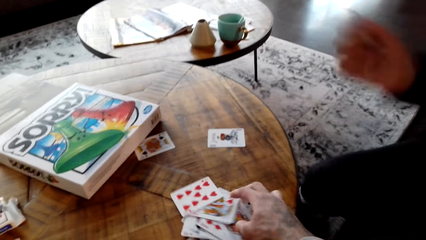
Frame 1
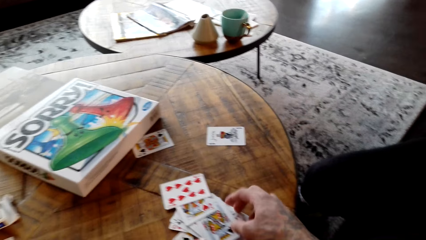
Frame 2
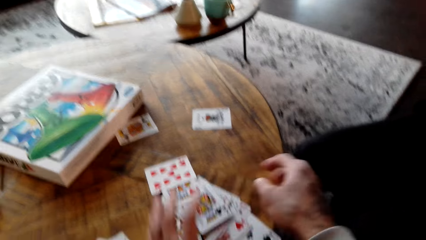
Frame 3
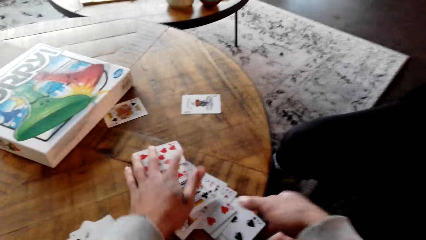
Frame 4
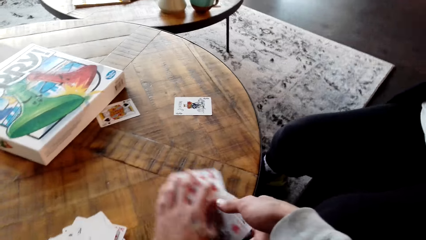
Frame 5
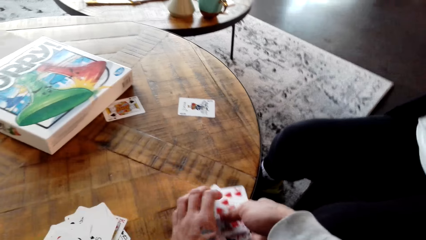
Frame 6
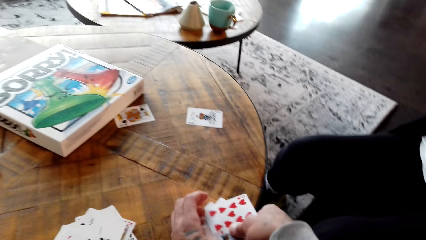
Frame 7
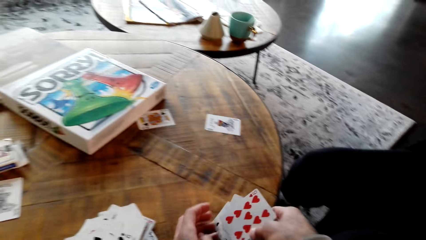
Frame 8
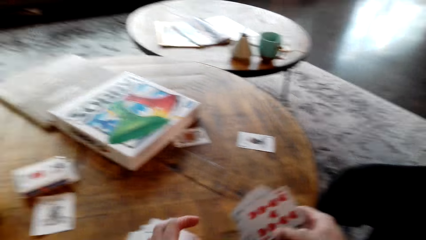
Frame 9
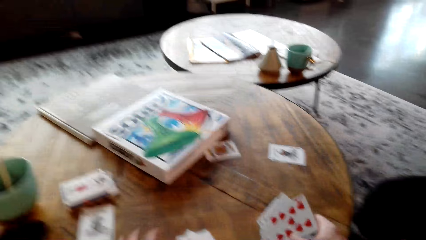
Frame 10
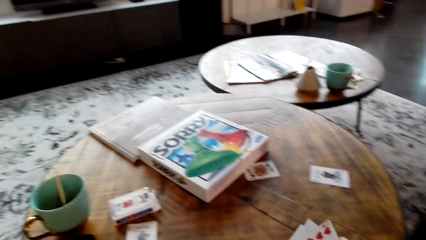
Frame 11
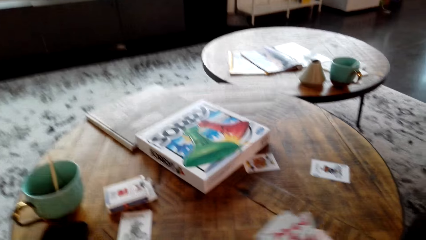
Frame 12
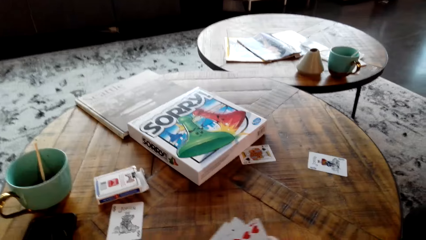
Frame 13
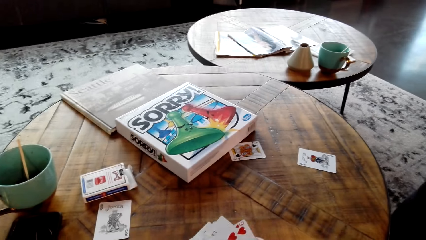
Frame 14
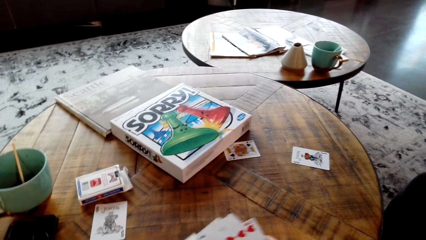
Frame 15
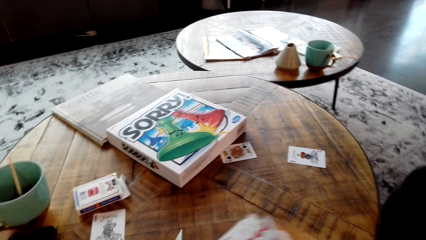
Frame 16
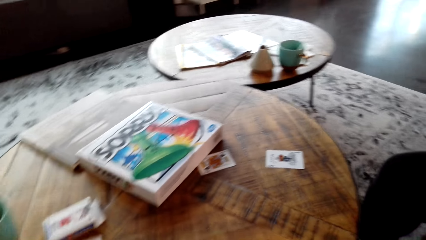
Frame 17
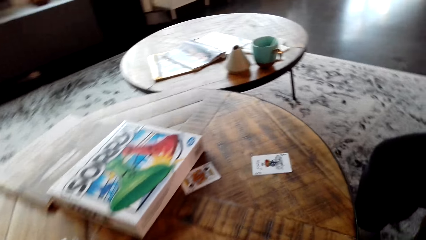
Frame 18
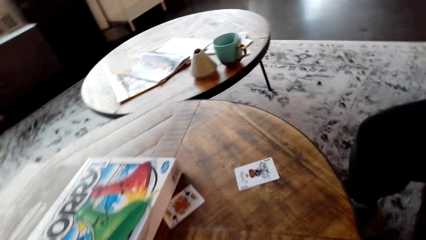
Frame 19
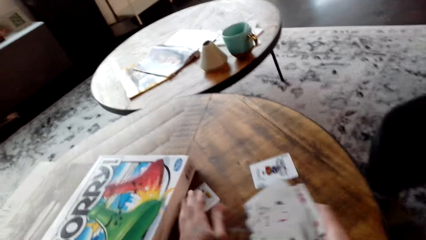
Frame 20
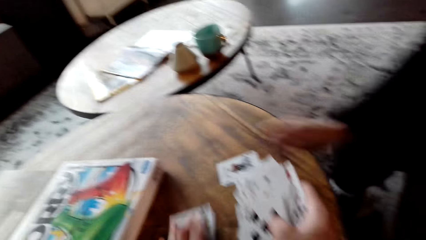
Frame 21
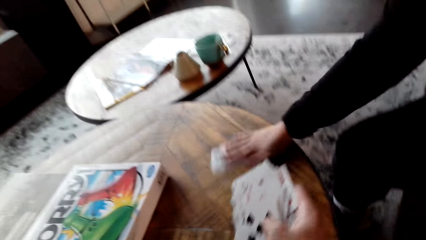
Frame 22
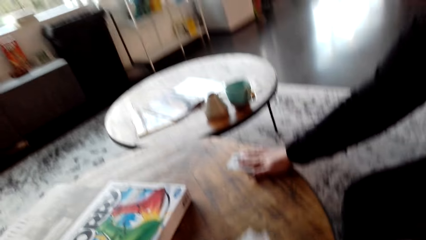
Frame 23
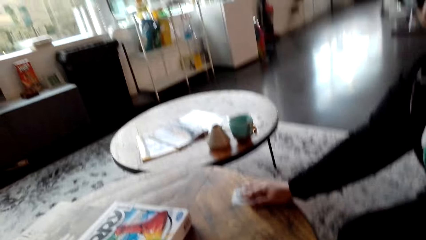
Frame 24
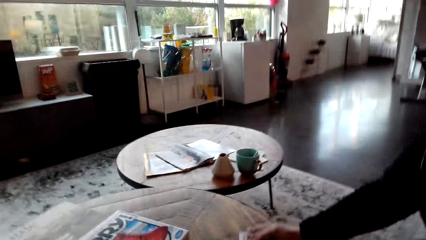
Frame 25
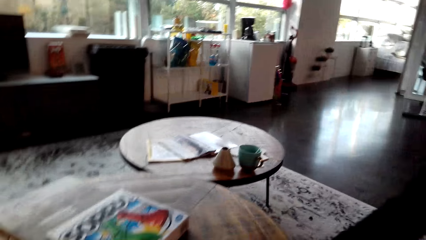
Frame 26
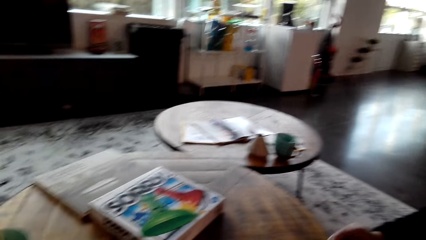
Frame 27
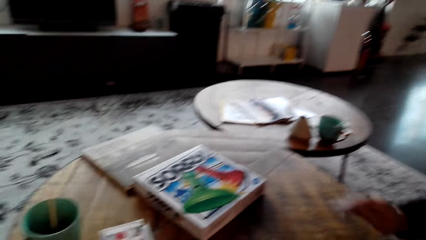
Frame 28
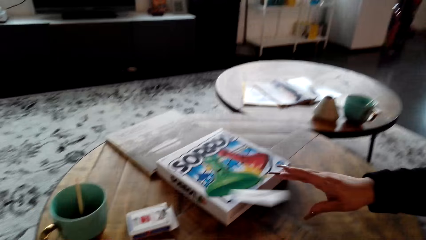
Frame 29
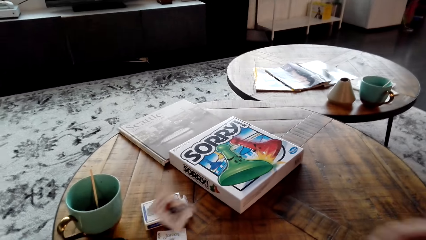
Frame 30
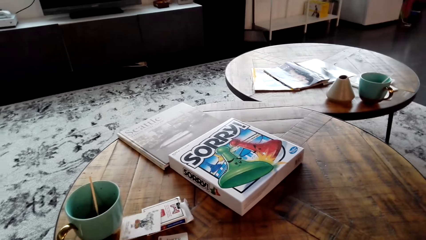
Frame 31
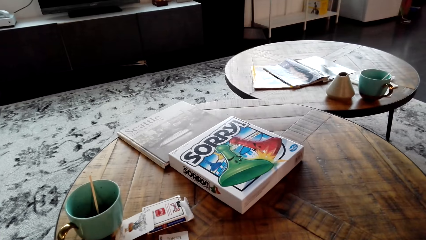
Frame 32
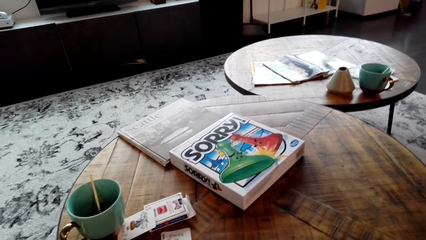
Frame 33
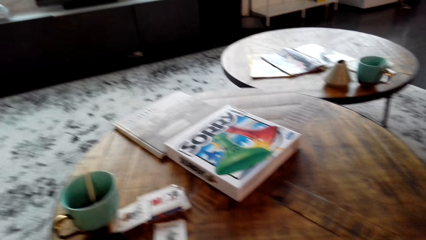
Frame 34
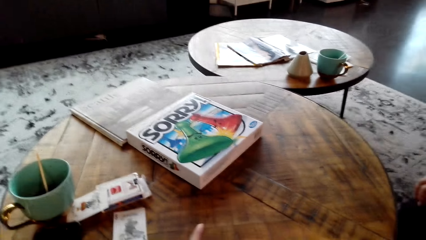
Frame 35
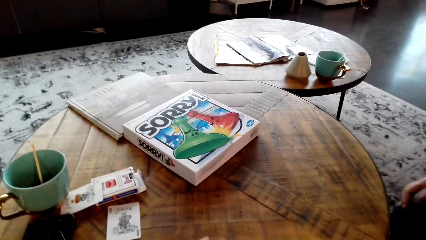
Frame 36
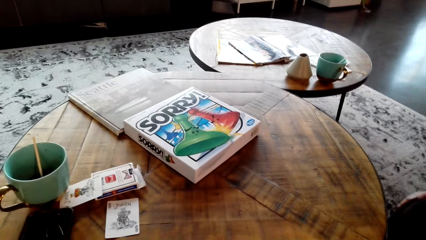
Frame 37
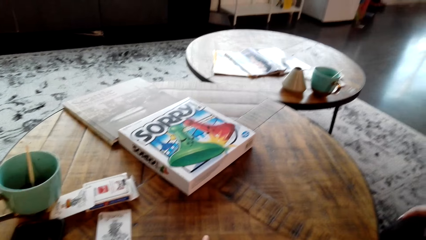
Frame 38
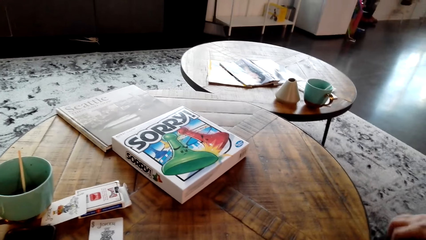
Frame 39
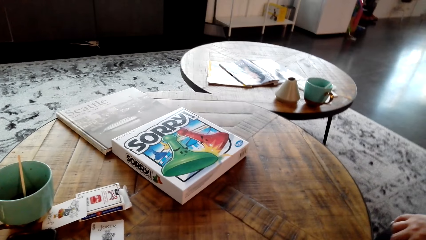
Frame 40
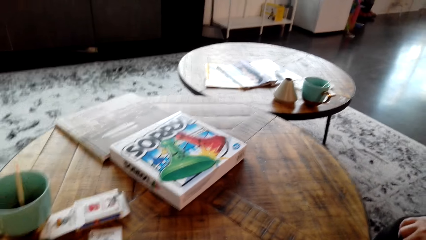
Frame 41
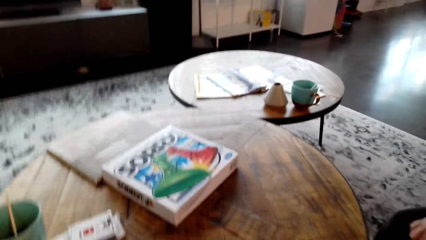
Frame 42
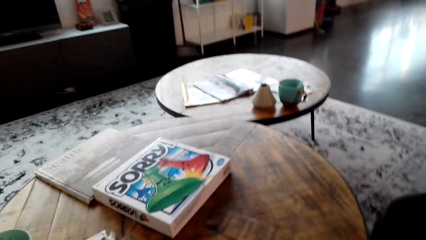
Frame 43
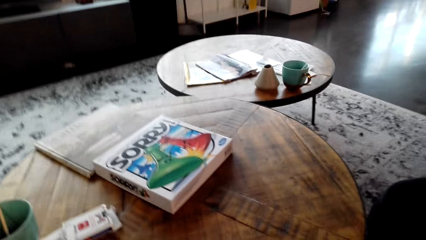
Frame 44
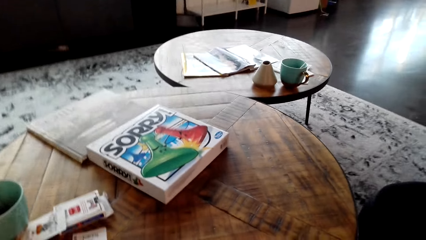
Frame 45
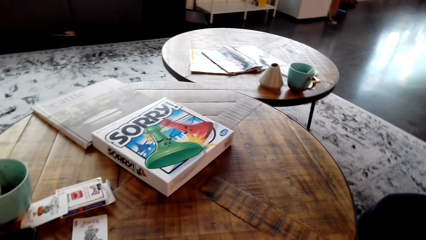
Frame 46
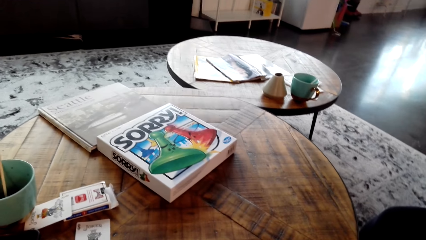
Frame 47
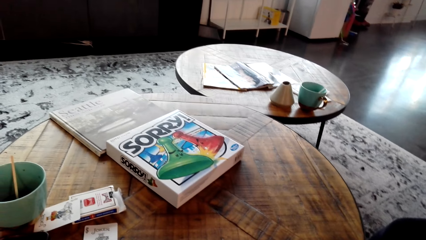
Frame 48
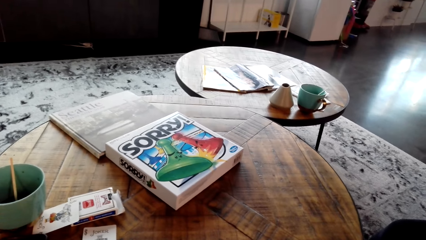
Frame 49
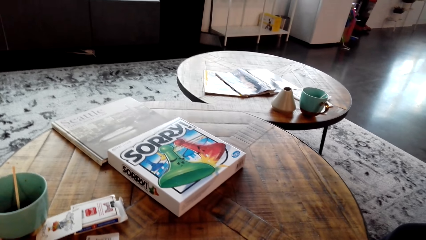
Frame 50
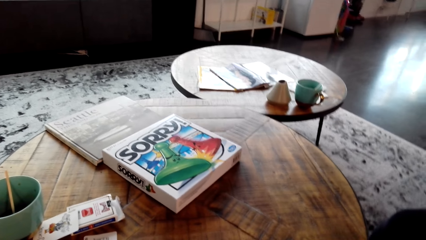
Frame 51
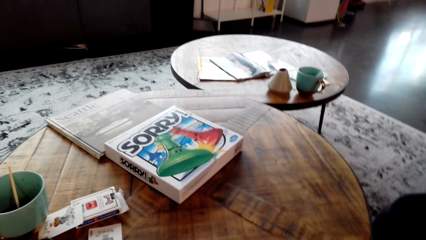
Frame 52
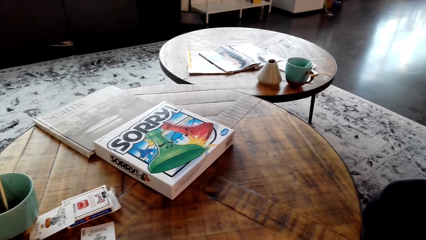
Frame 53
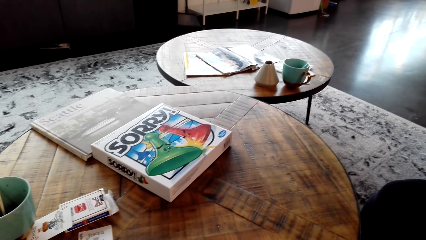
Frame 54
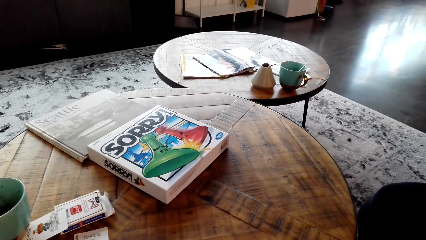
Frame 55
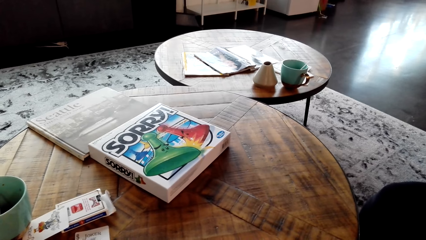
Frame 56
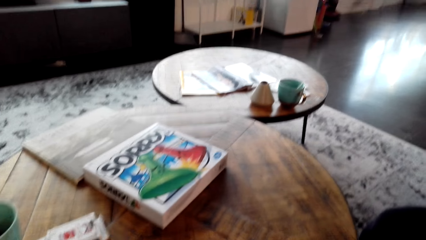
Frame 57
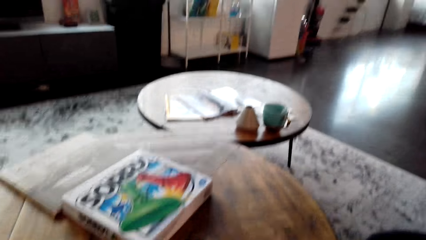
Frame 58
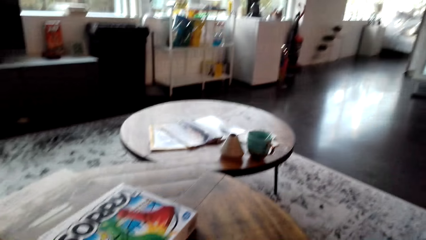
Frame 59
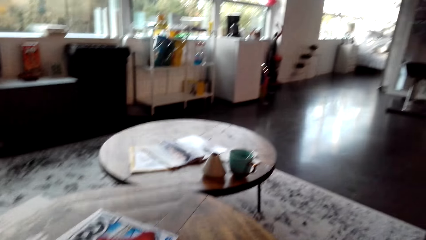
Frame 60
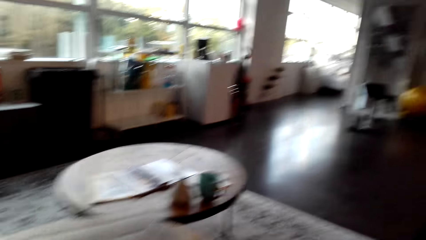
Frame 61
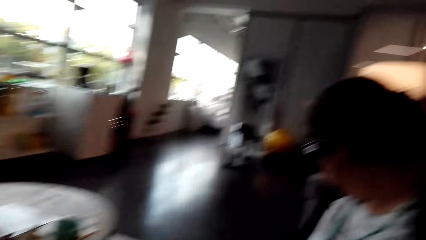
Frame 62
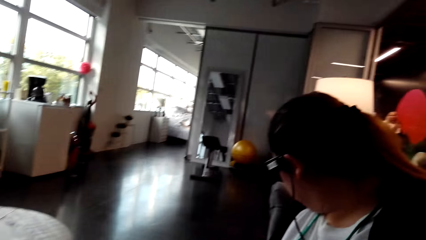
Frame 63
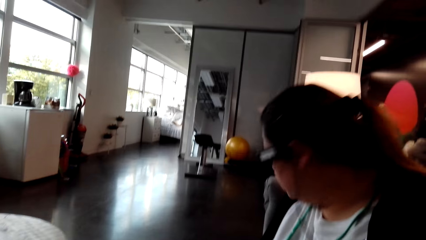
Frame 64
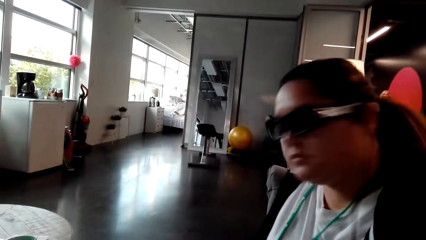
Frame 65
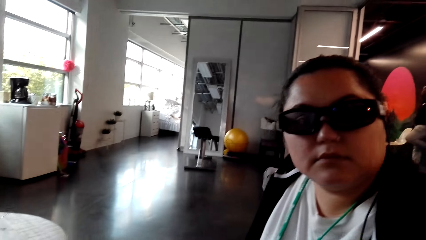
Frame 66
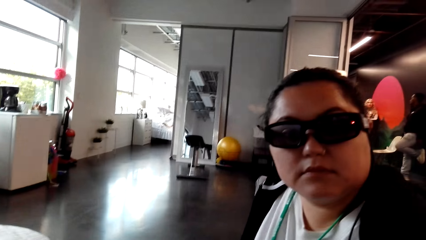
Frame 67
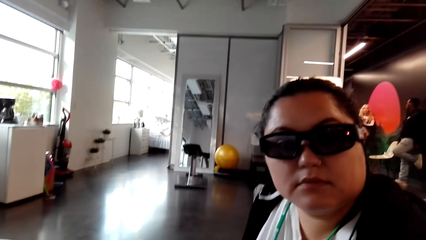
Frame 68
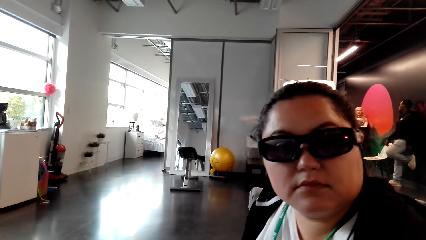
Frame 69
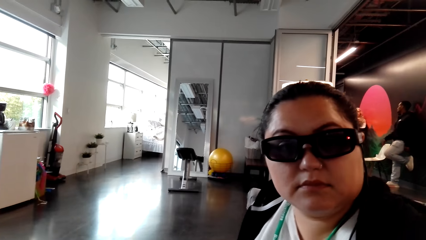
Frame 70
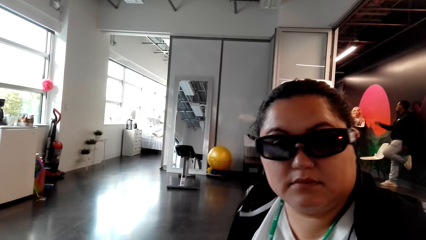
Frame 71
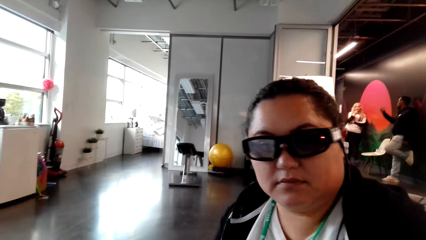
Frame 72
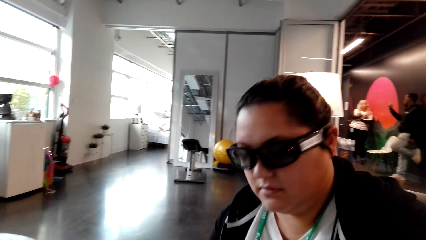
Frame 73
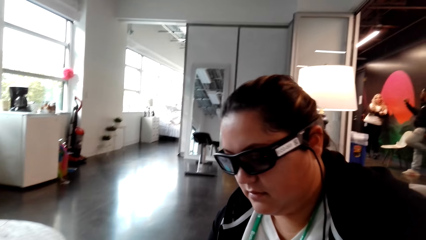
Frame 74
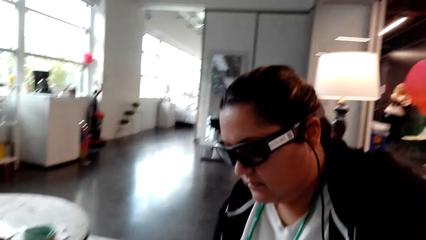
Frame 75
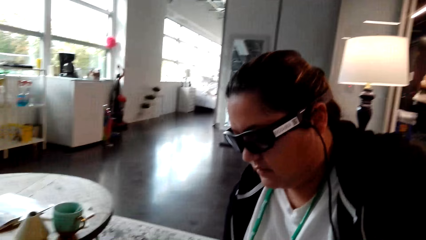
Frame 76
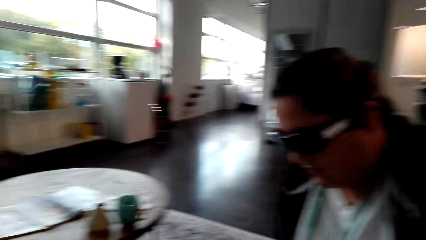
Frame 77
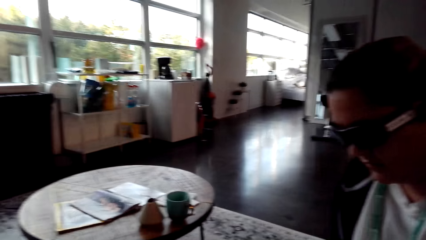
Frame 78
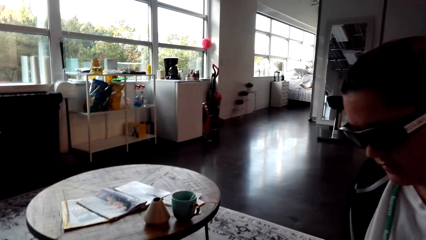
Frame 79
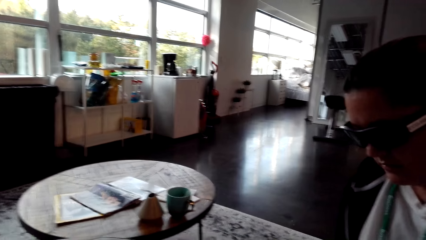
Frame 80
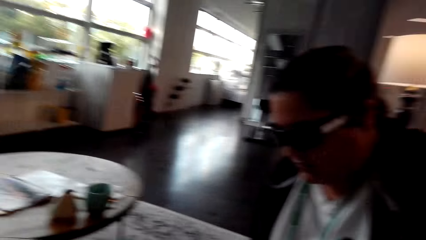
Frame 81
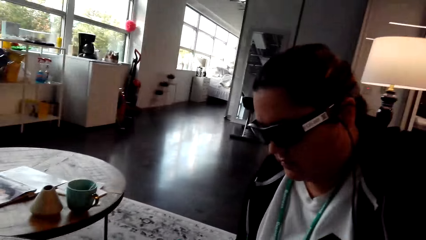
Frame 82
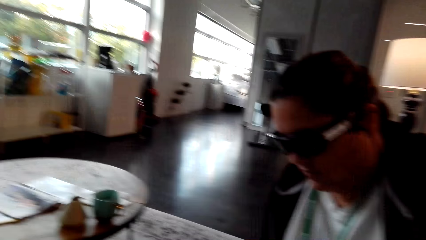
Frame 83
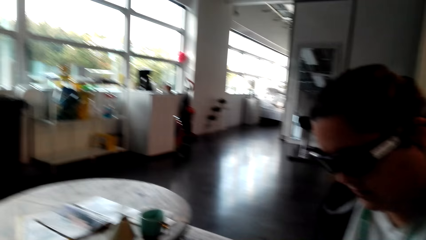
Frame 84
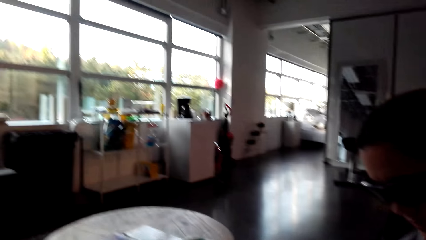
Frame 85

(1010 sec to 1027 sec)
The camera wearer collects the cards from the table. A person pushes the joker card aside and throws the card on the coffee table. The camera wearer shuffles the cards. They look at the person.
